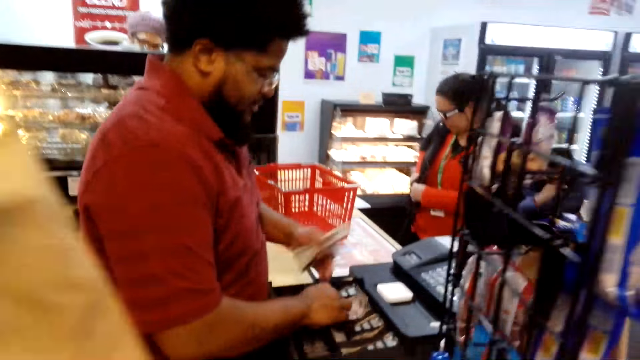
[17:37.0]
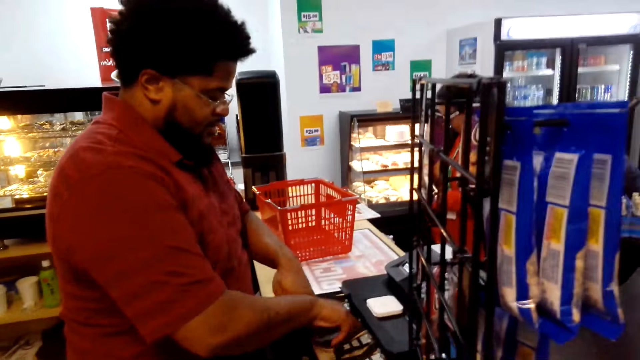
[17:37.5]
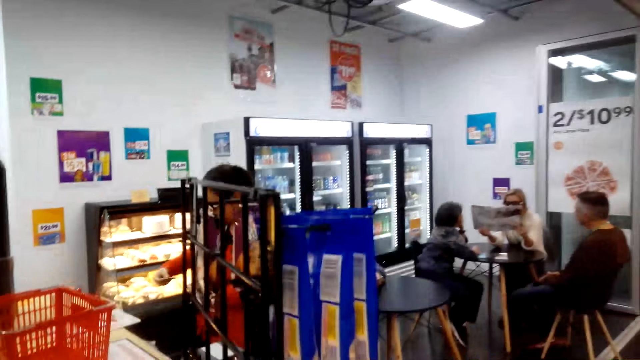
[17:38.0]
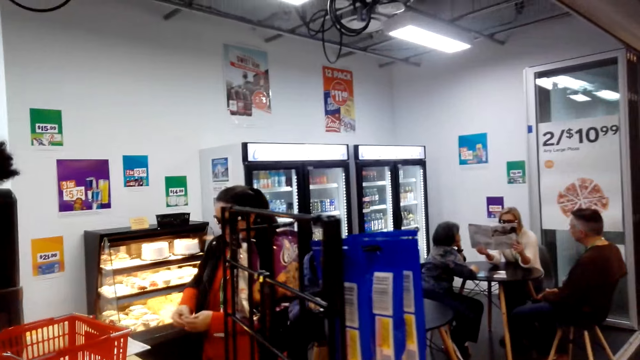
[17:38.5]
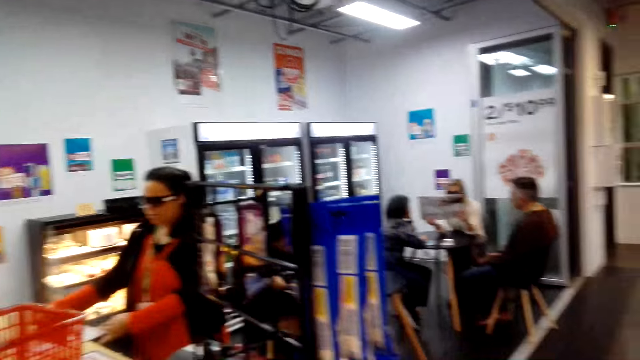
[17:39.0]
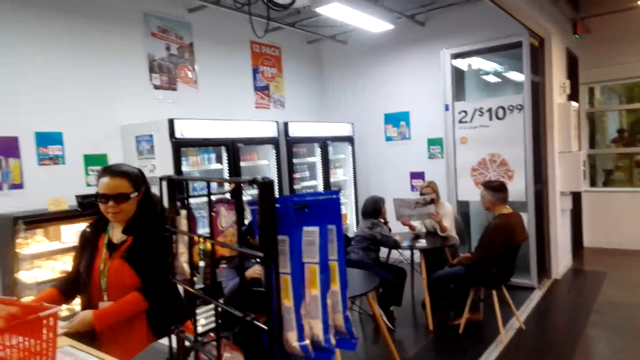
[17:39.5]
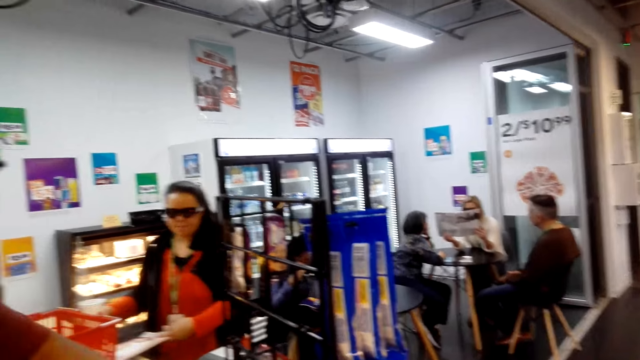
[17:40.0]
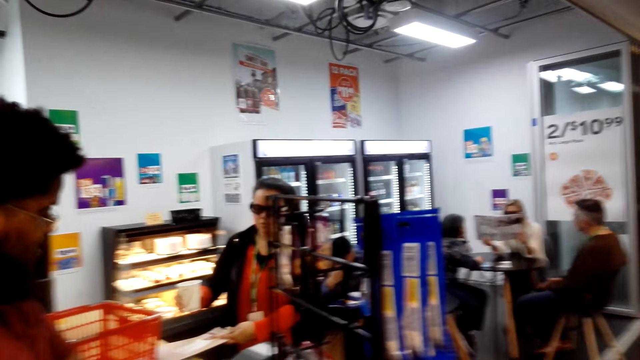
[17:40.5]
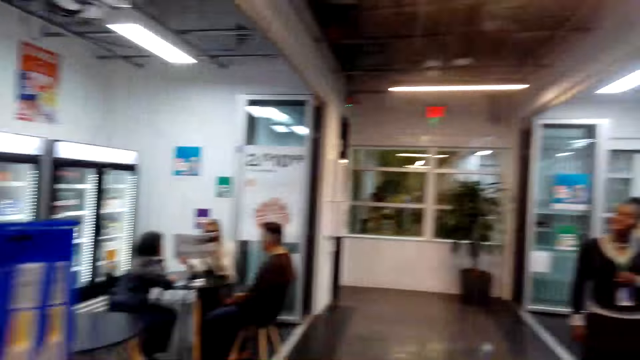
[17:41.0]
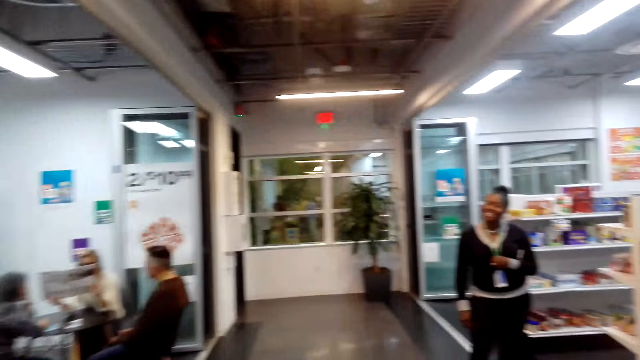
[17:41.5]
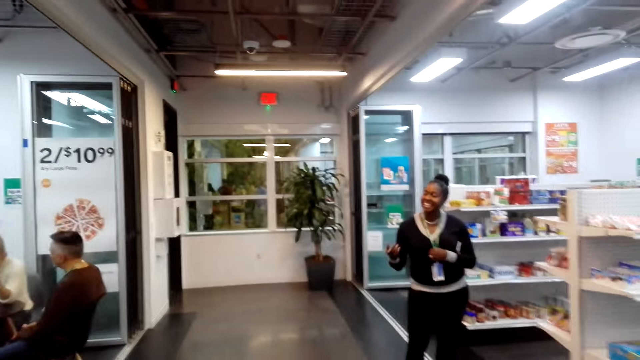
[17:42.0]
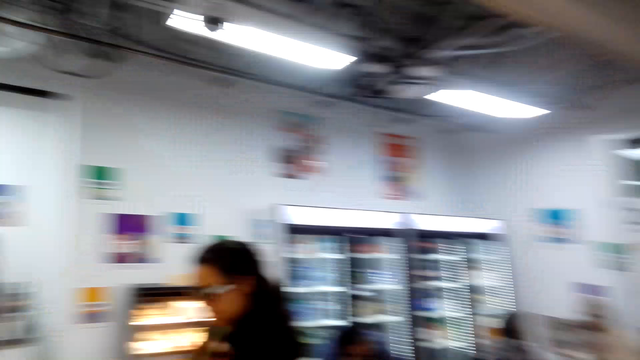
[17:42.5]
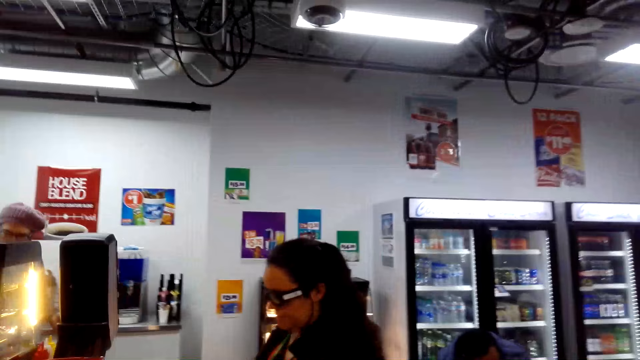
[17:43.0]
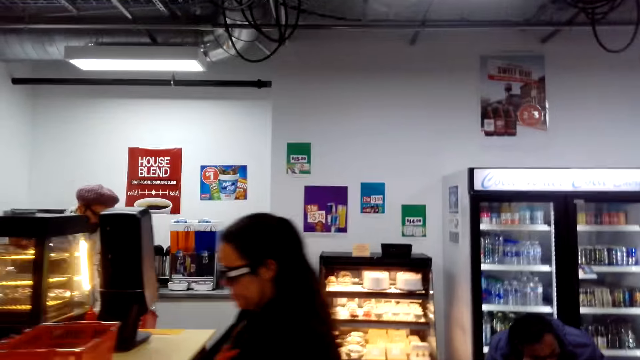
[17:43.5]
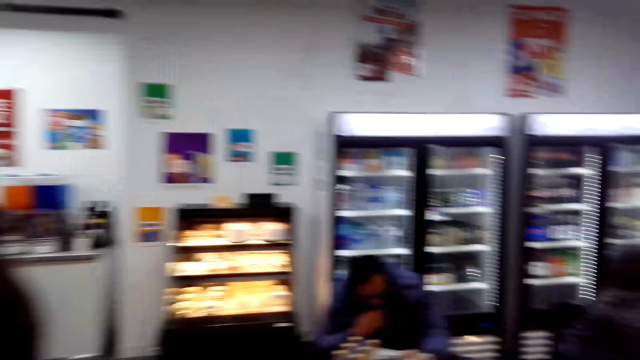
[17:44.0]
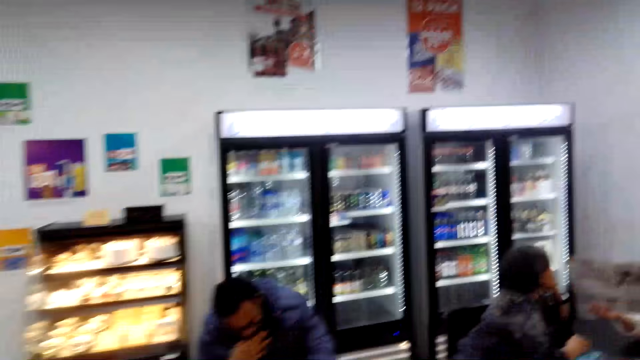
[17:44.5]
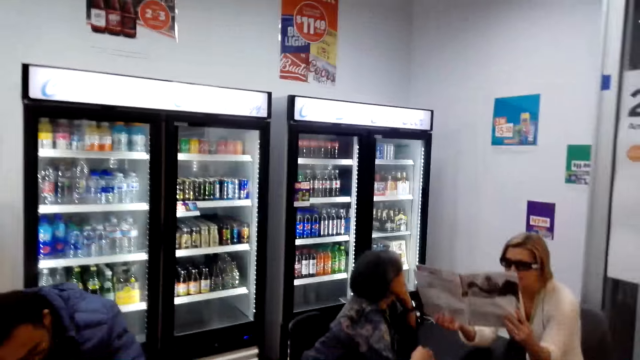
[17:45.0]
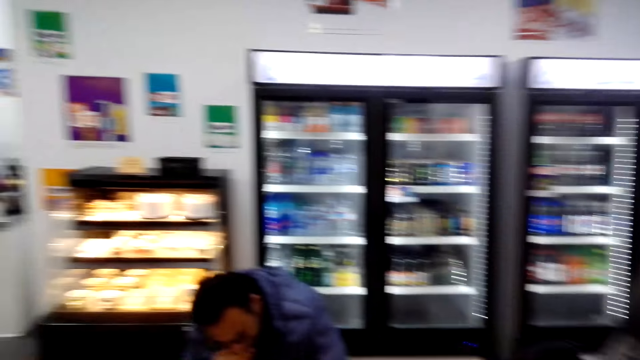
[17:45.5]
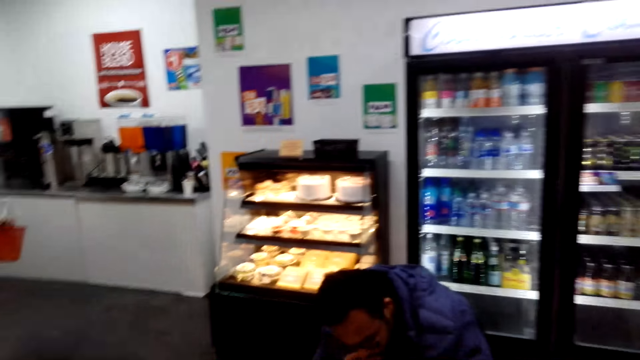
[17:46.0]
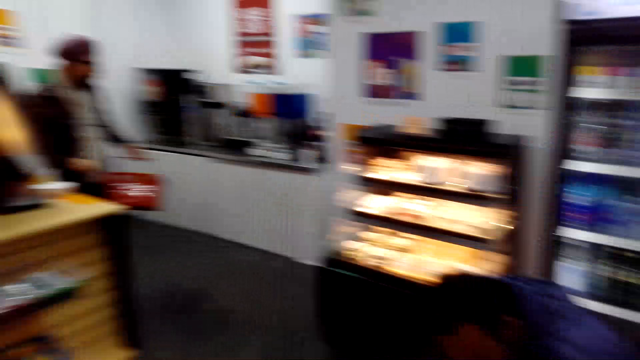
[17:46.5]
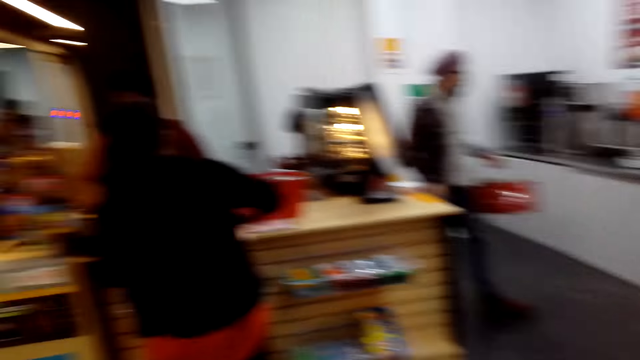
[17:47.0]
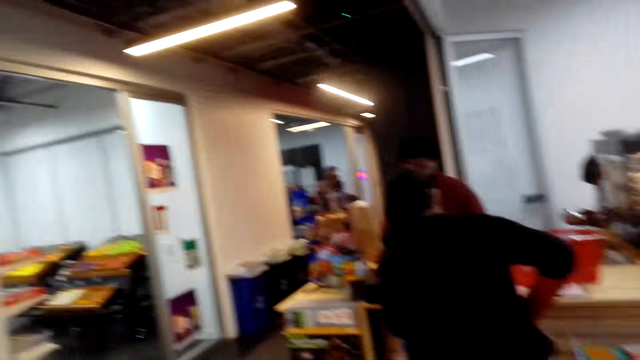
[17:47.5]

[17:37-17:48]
A person takes money out of her pocket. The person looks at the cash register. The camera wearer walks towards another person. They look at the first person. They walk inside a supermarket. They walk towards another person. They turn around.

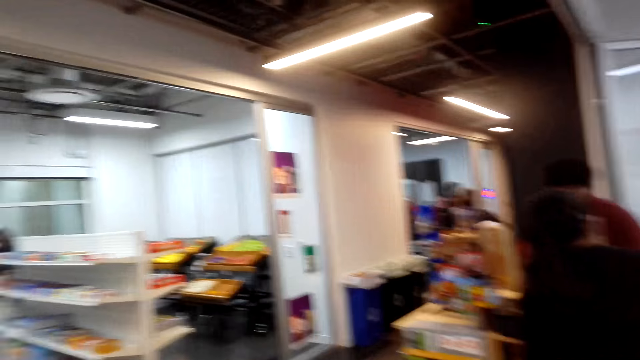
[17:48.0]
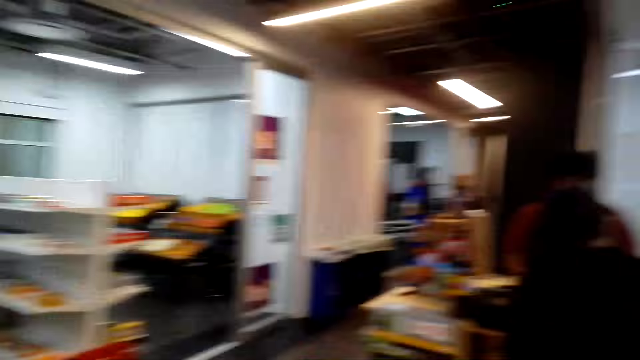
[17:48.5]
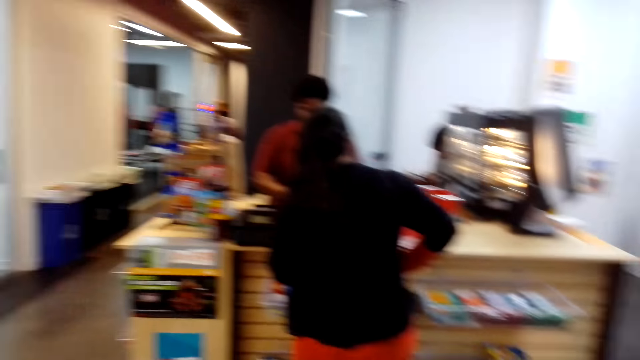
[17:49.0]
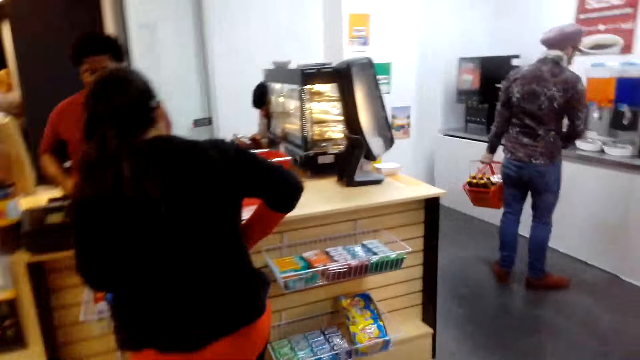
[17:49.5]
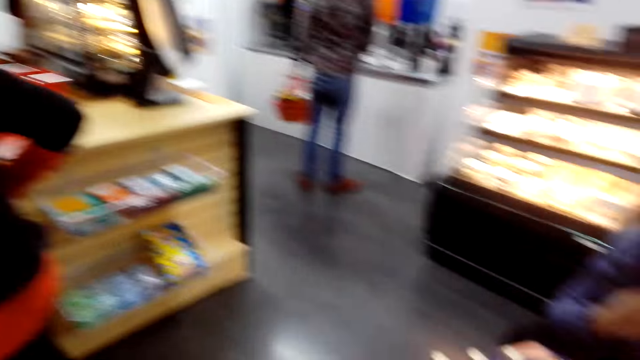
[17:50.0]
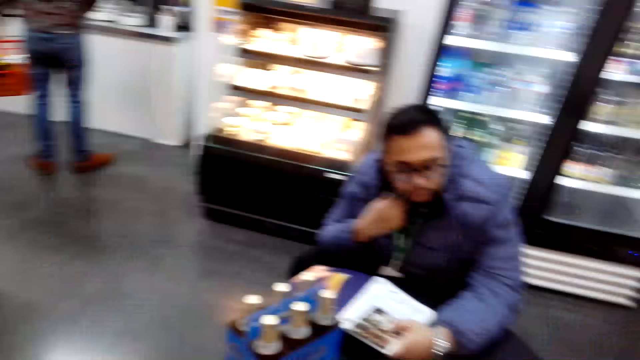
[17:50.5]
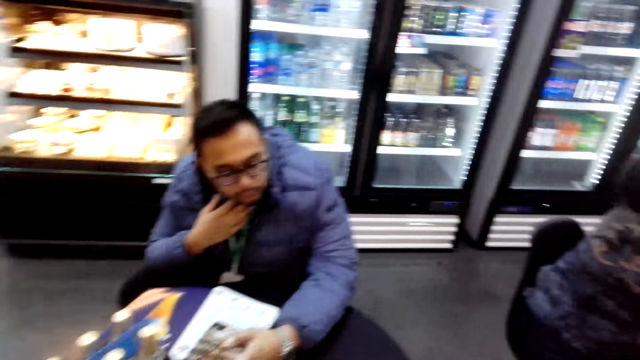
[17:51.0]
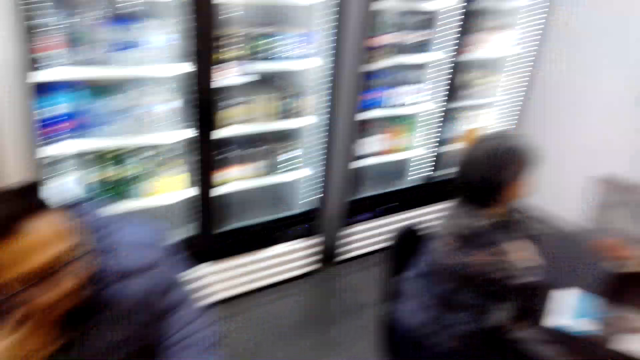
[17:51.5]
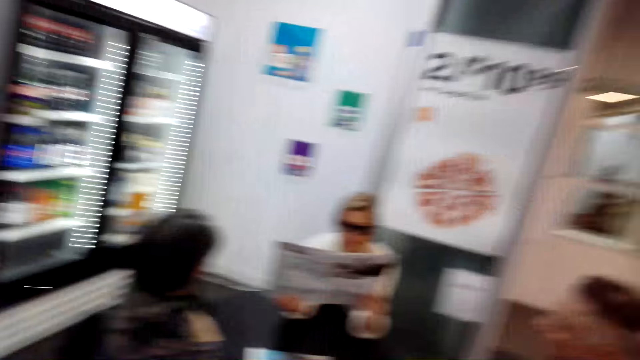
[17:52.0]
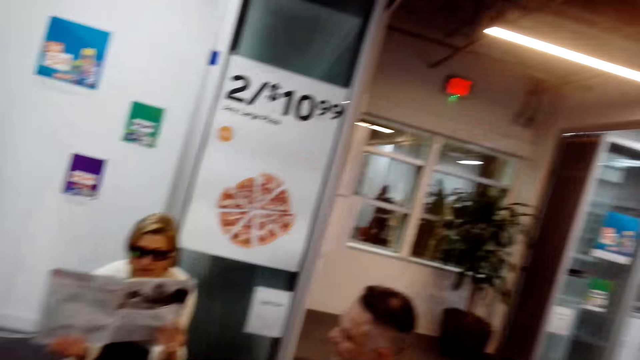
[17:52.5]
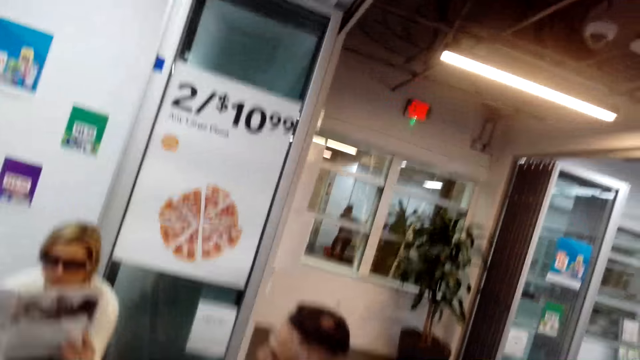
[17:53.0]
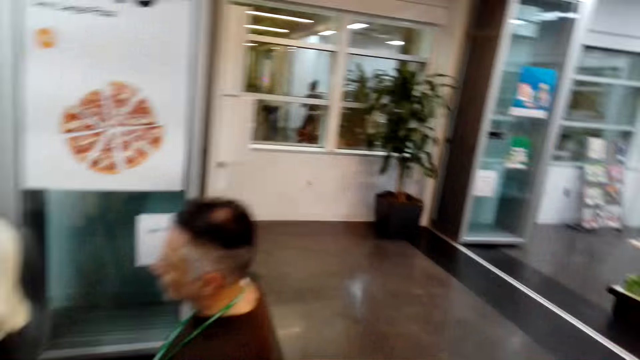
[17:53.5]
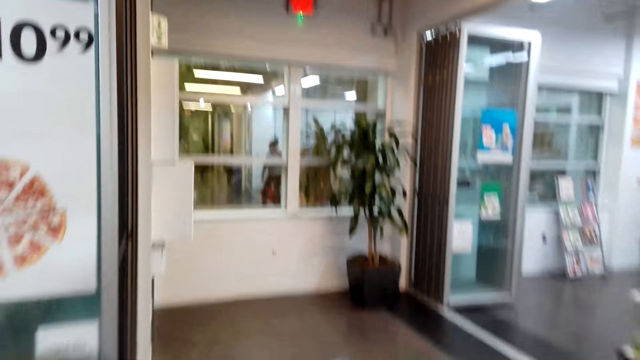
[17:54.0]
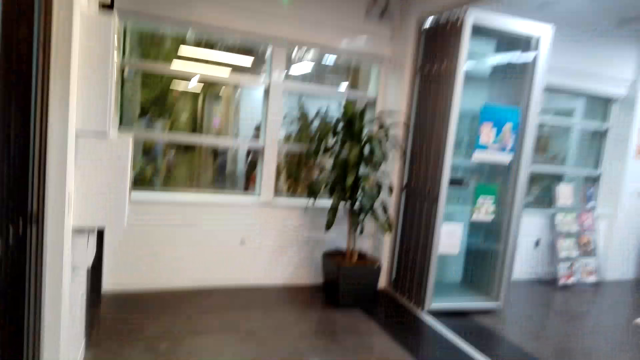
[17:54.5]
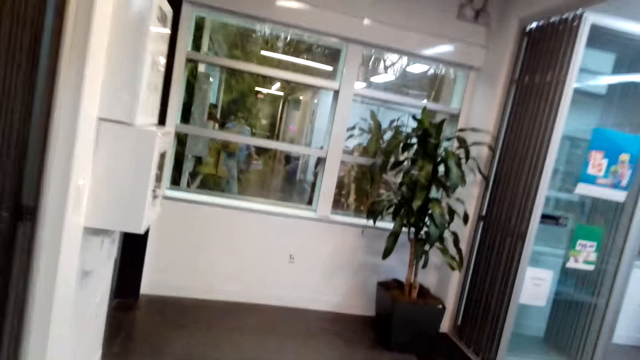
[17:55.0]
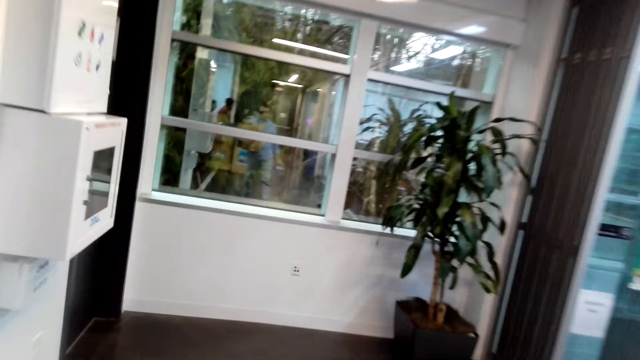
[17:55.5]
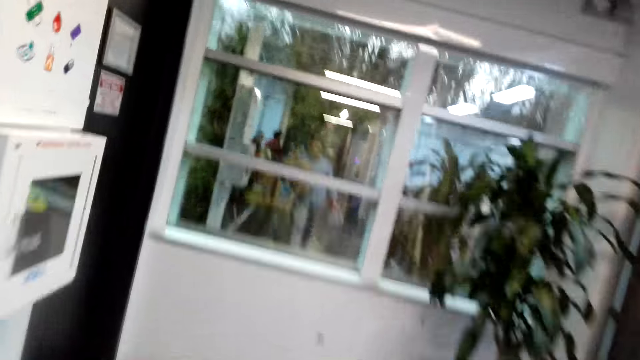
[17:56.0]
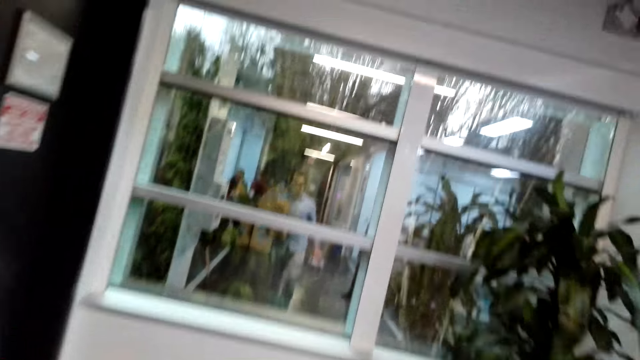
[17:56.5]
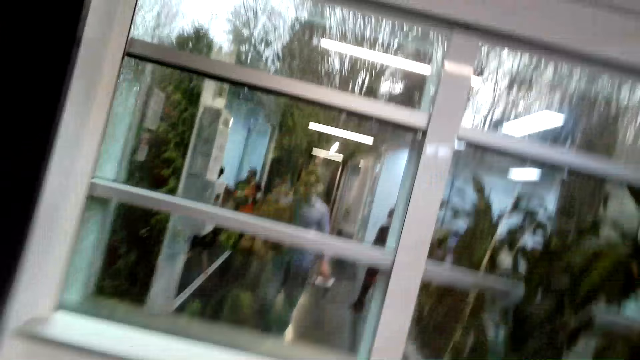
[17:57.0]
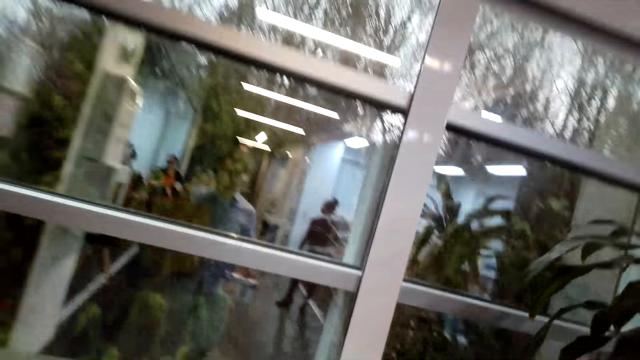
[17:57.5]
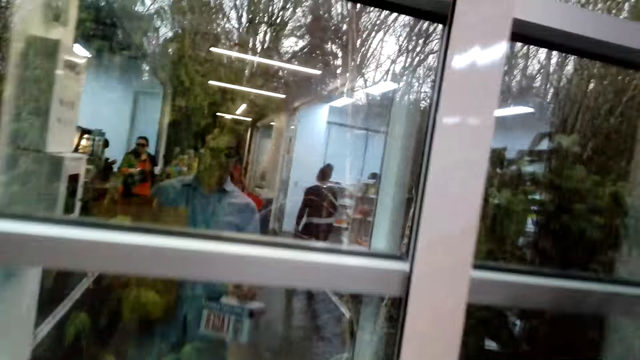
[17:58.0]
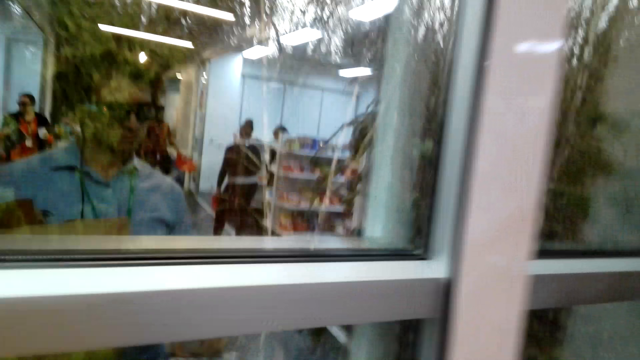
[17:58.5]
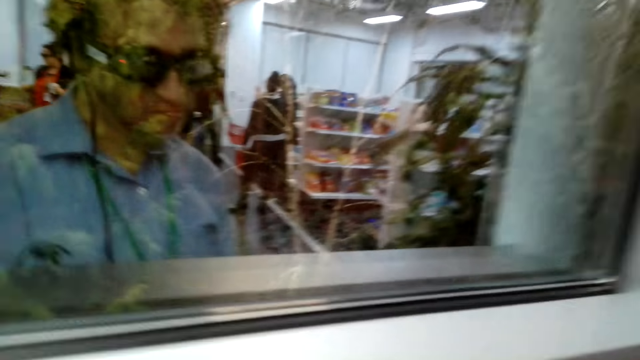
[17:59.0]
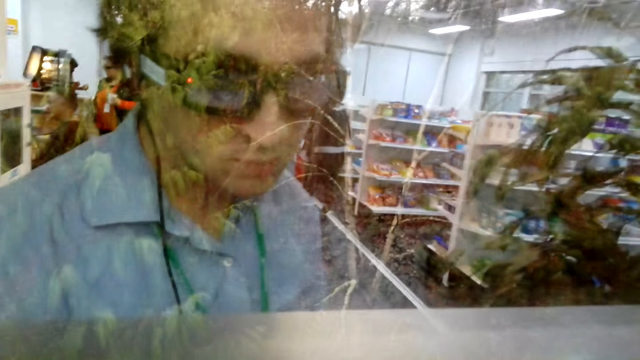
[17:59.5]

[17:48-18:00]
The camera wearer walks towards a person. They turn around. They walk towards a window. They look at the window.
